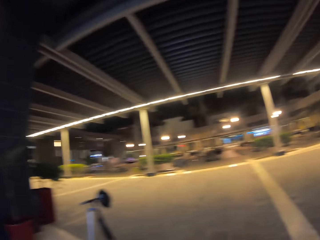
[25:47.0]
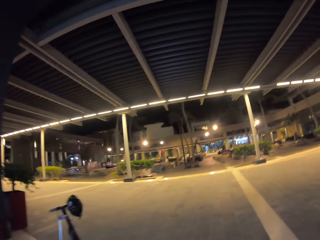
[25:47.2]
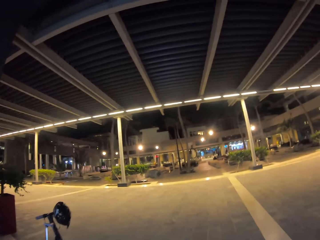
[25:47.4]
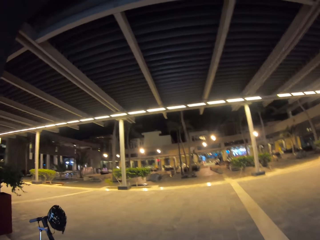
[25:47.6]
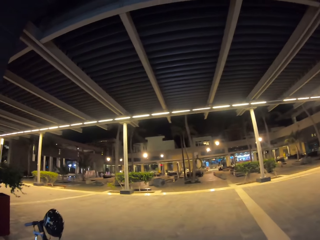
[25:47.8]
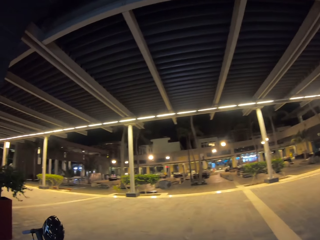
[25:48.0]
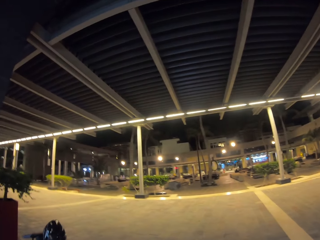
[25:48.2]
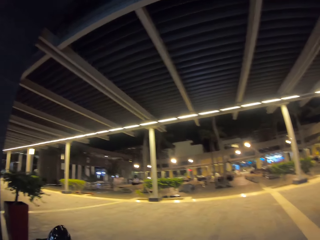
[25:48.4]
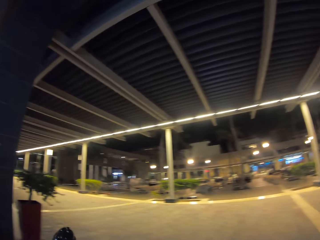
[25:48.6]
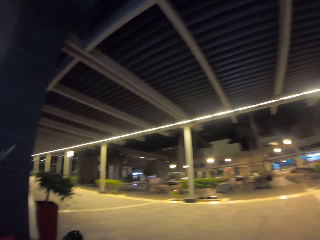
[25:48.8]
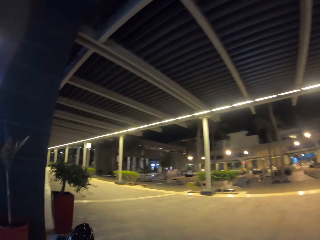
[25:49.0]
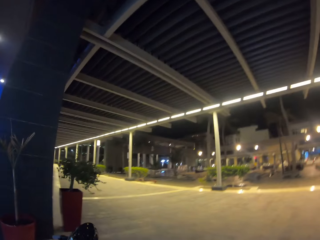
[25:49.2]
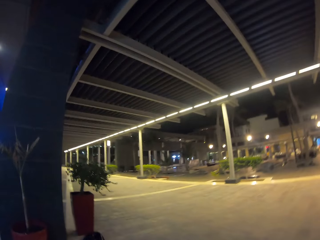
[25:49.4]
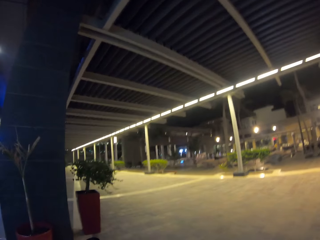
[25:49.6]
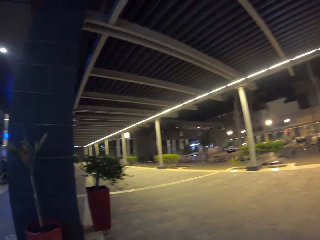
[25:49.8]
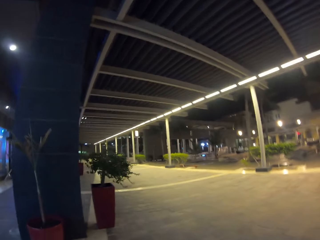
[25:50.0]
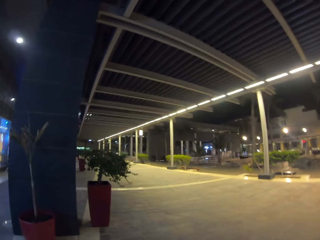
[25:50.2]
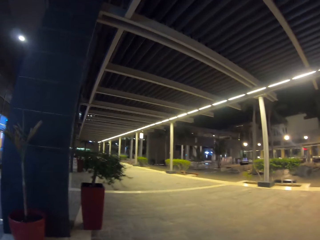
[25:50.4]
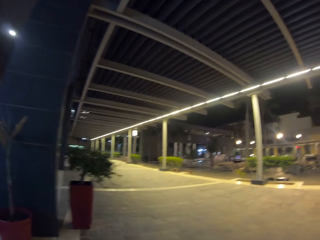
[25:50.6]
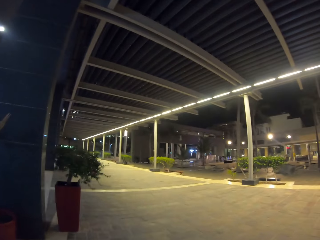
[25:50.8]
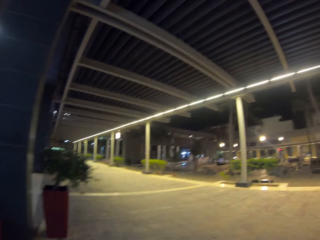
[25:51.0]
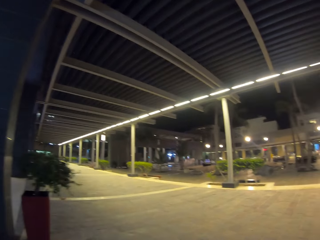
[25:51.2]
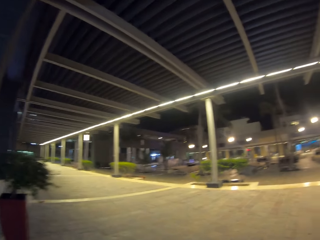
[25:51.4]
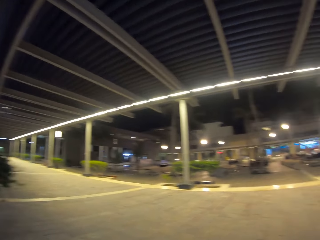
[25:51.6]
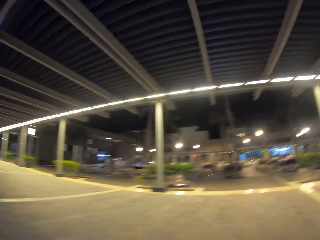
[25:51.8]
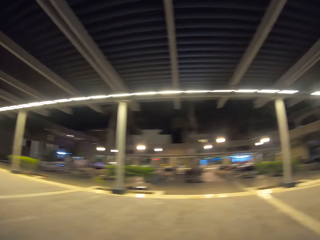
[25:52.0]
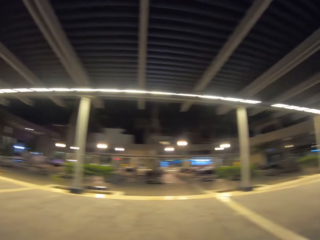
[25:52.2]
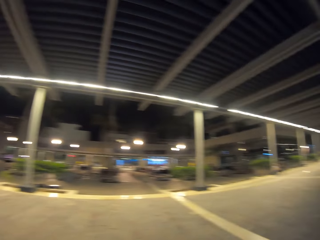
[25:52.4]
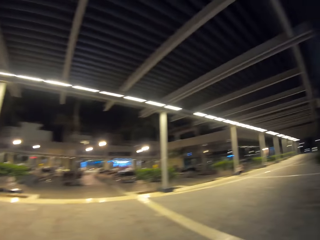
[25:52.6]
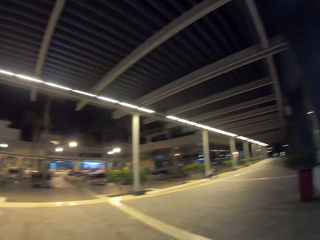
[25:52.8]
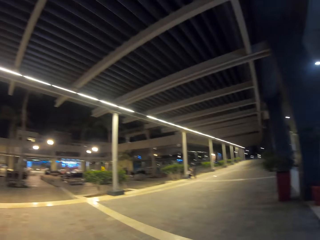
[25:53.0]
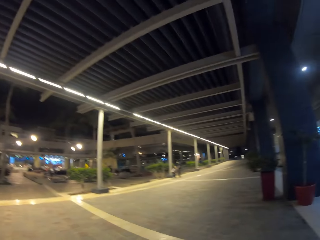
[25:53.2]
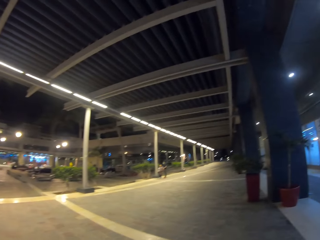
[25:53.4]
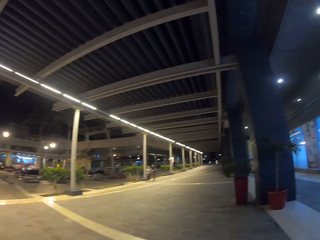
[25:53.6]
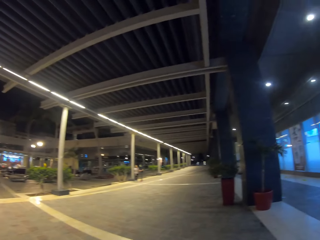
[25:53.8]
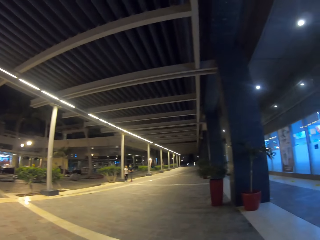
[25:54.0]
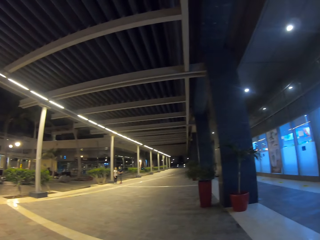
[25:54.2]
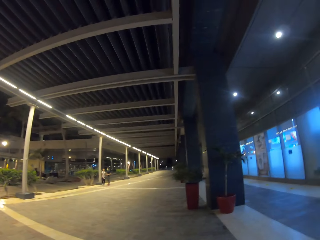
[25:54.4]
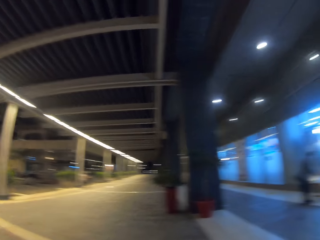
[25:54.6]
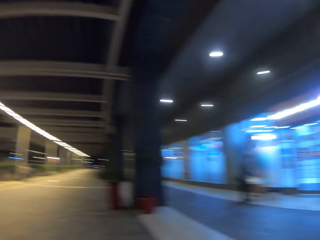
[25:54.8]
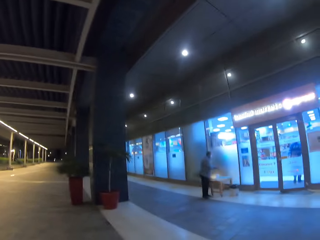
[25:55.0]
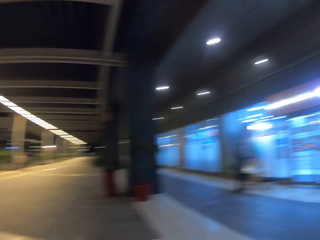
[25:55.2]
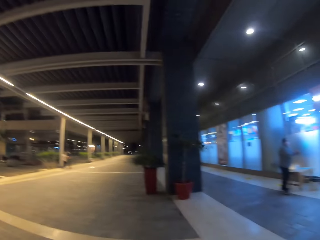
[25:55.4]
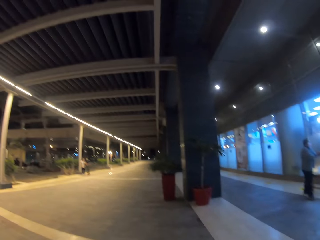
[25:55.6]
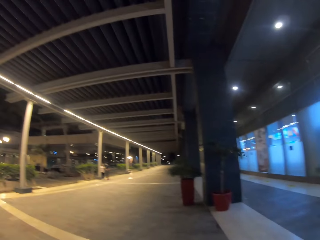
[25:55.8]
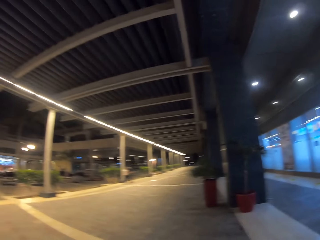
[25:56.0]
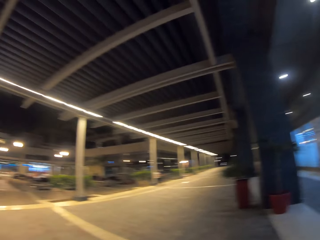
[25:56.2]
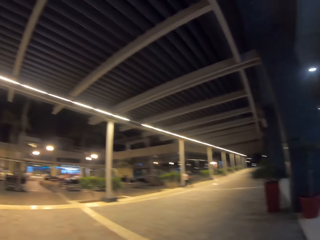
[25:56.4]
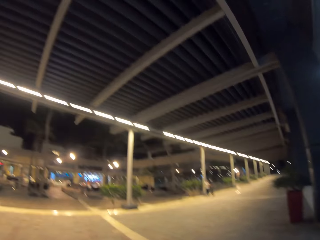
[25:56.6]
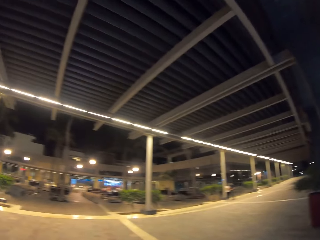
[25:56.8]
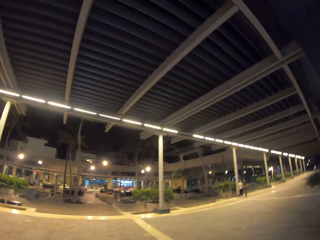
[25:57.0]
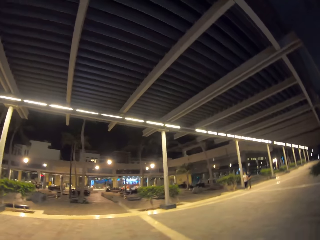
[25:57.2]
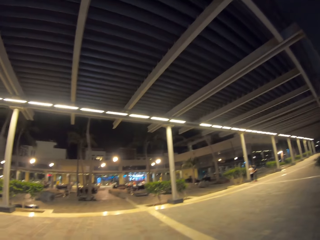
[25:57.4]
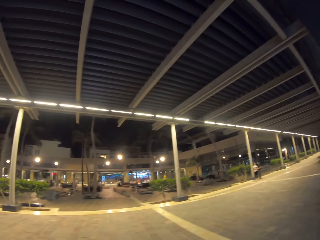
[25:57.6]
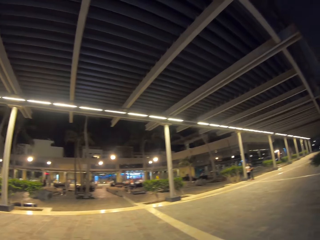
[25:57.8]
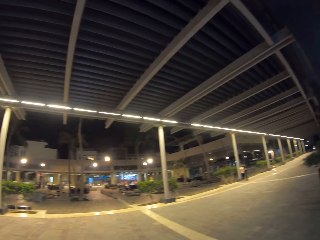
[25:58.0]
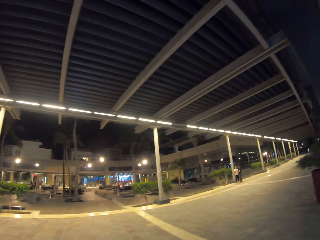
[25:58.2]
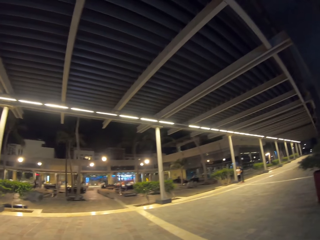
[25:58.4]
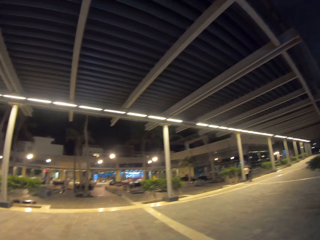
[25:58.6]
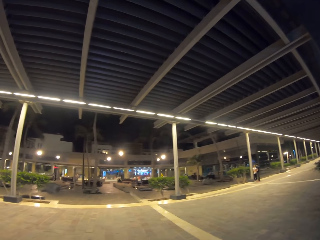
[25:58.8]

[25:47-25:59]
The camera wearer looks around. They move forward. They look around.

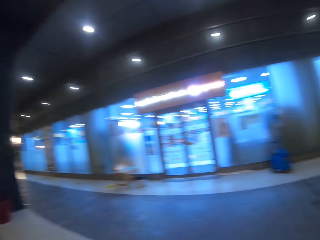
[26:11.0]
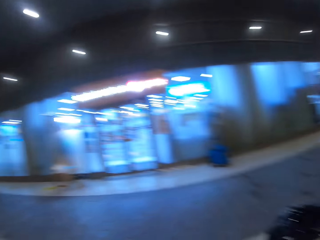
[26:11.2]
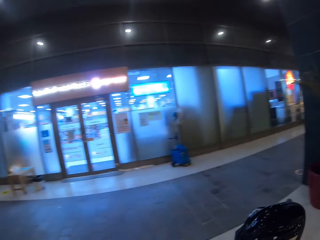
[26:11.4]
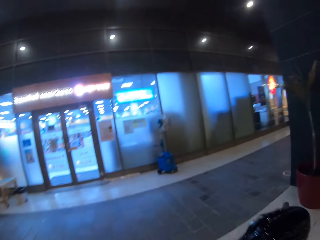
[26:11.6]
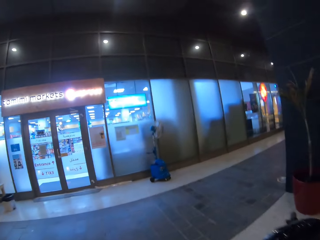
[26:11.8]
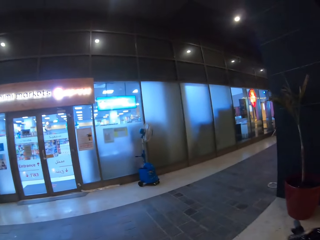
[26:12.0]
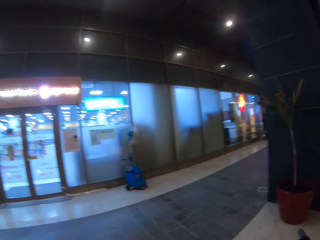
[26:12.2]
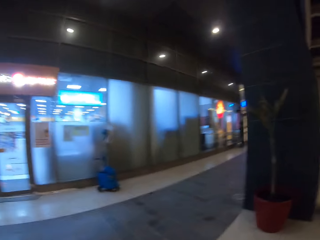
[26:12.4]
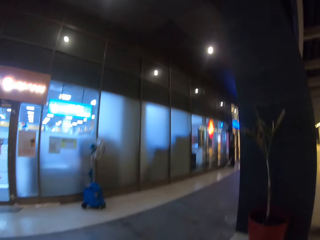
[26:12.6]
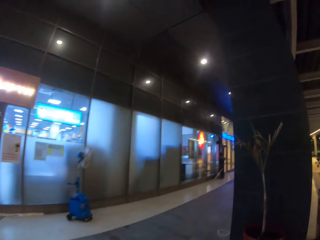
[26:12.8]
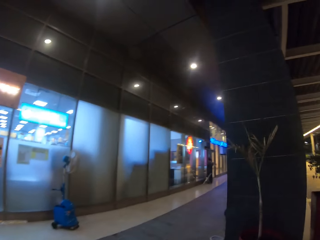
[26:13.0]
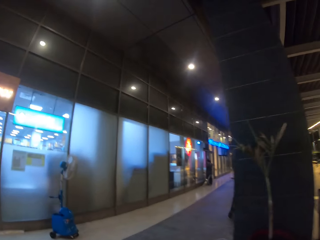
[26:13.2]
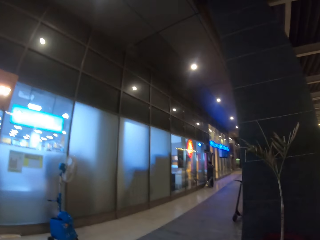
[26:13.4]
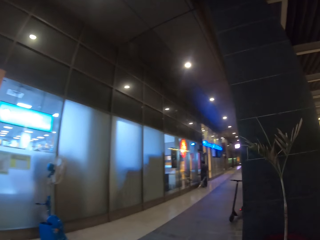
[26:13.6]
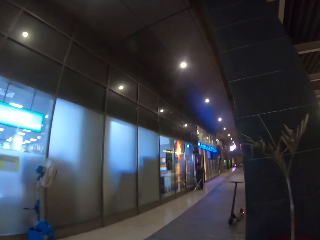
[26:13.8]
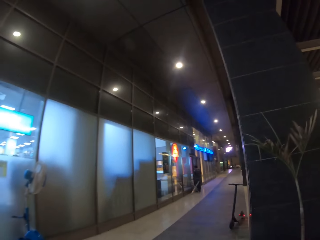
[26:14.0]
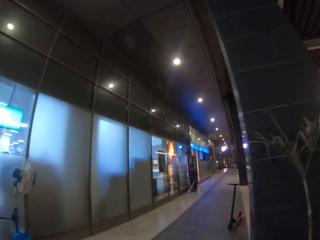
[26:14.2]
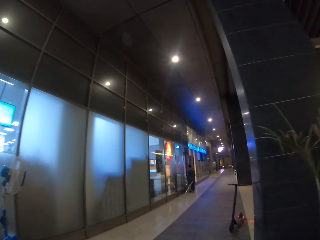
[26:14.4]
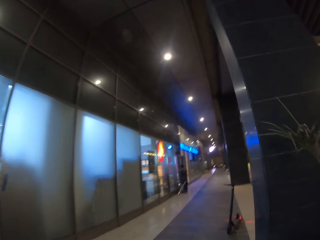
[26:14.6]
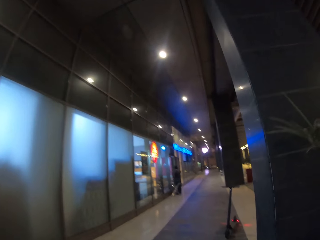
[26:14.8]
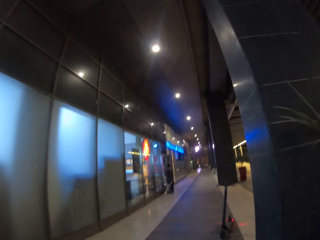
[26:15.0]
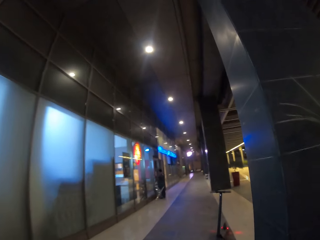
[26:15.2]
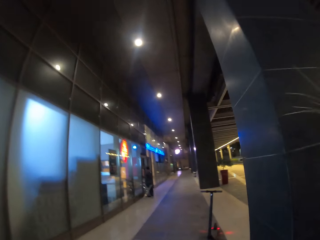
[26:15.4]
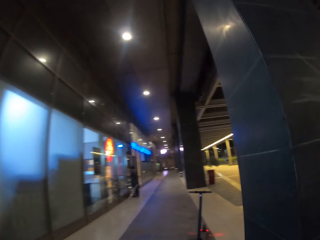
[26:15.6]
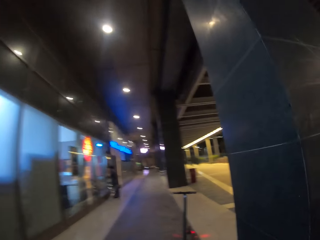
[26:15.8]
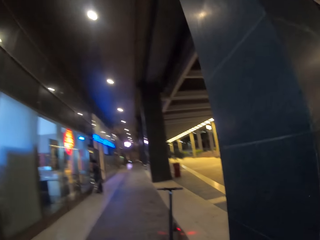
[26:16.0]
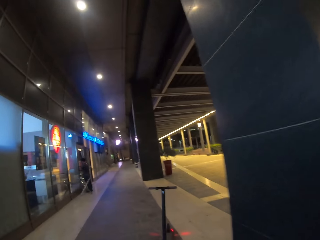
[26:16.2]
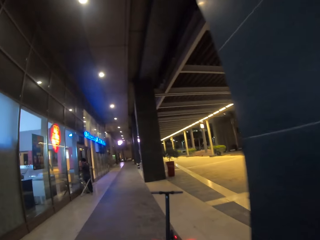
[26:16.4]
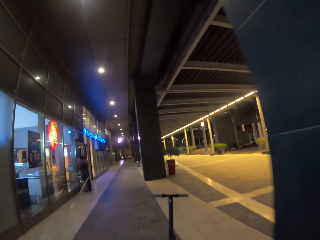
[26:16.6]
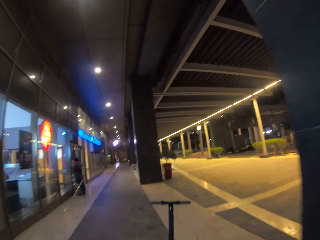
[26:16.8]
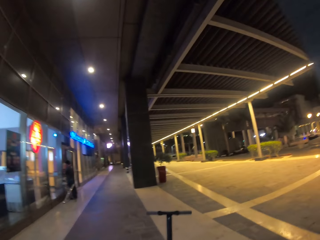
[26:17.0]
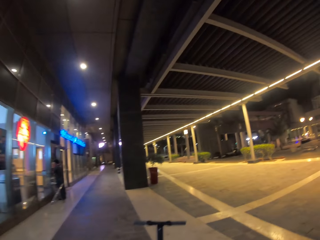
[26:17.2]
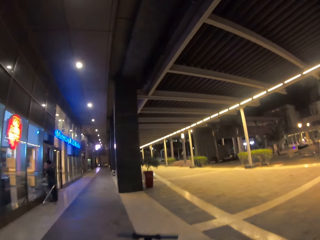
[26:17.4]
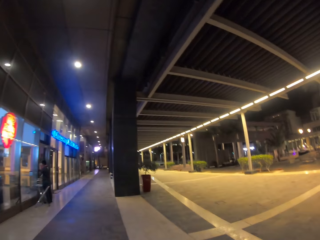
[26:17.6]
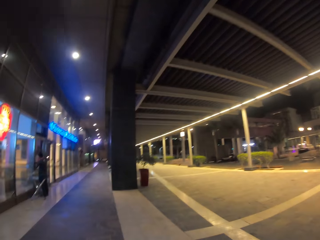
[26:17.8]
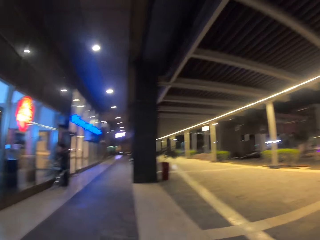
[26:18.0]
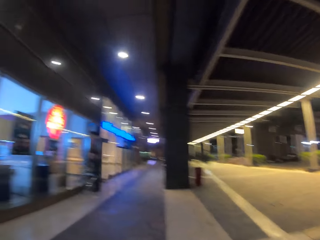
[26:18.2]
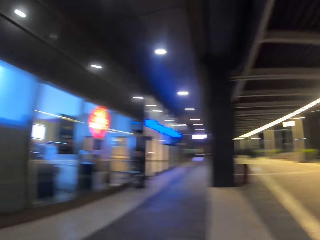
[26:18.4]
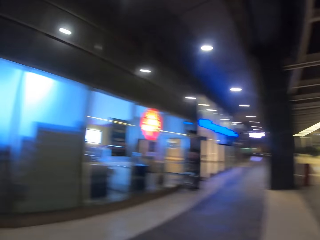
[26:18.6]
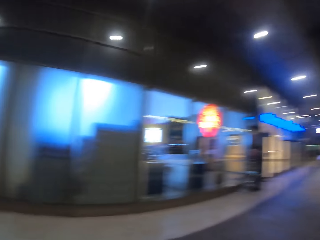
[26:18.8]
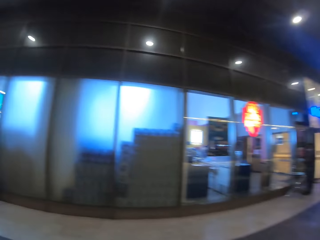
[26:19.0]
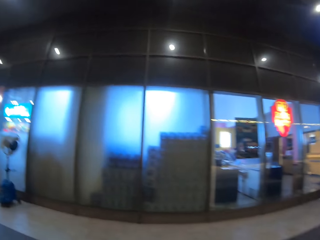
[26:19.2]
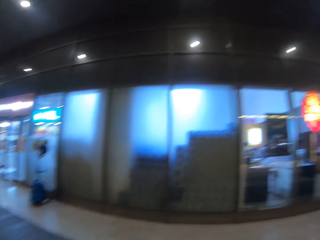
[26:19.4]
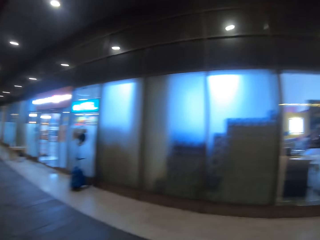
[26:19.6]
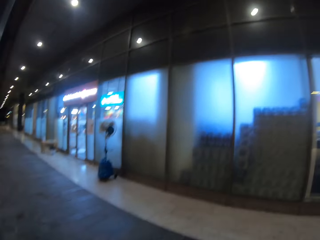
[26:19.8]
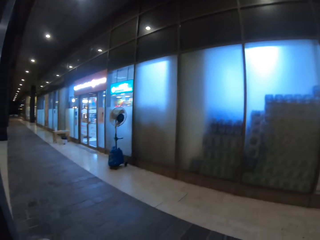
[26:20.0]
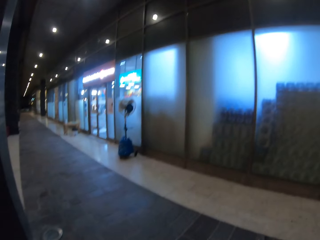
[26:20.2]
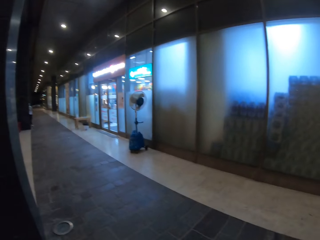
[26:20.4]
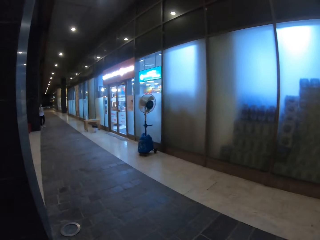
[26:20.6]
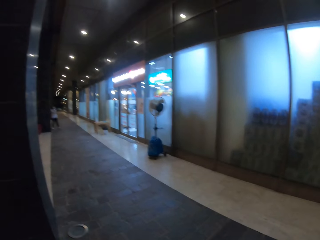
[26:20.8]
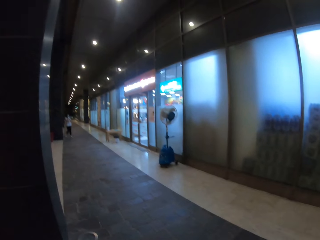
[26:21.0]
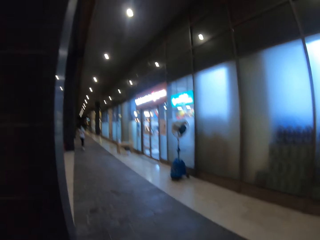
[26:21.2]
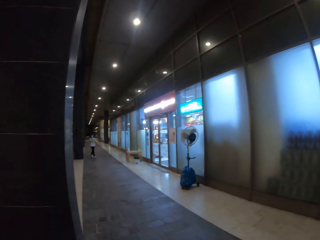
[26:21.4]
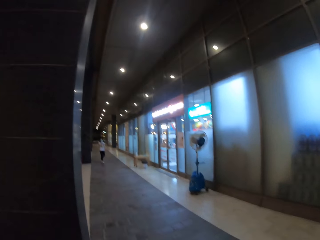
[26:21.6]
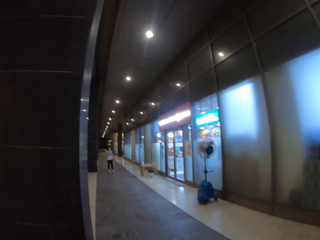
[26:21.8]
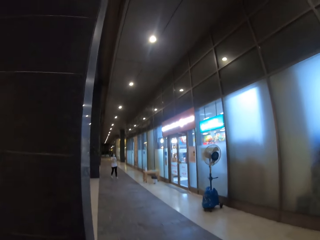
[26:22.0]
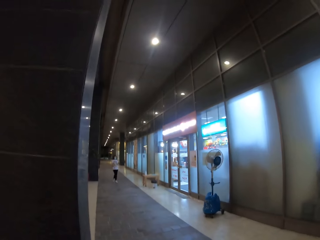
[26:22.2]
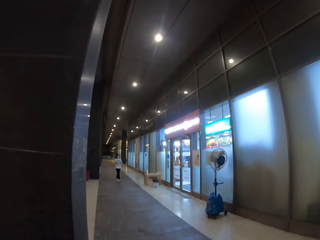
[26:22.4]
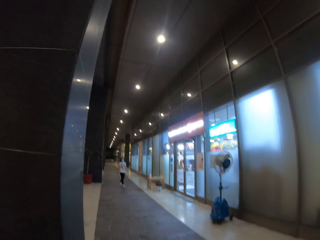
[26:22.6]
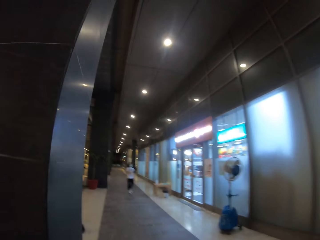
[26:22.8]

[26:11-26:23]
The camera wearer turns back. They turn right. They walk straight ahead. They turn back.
